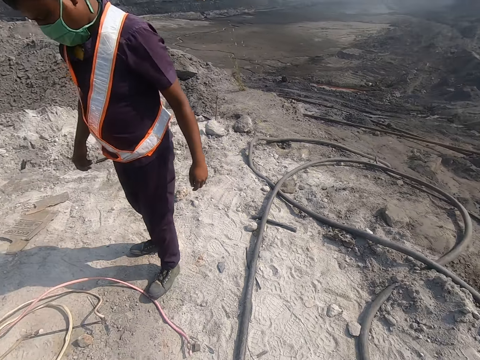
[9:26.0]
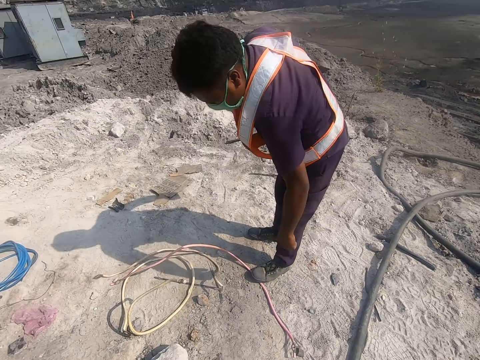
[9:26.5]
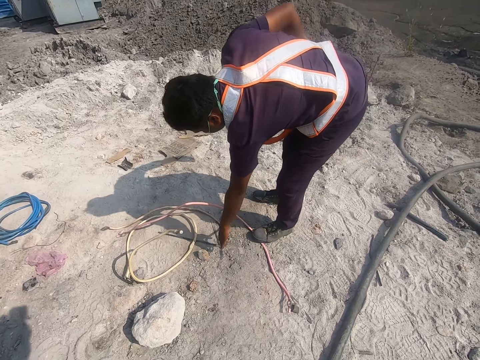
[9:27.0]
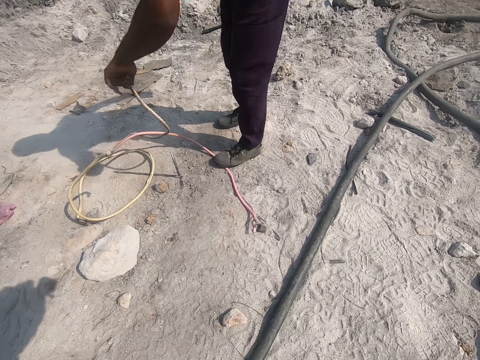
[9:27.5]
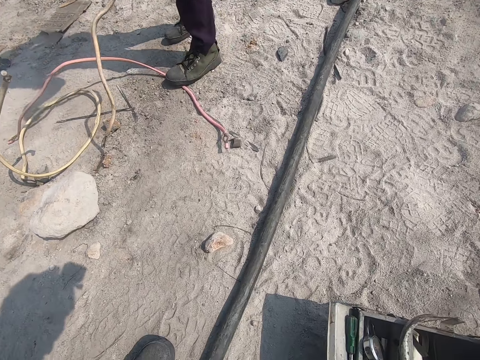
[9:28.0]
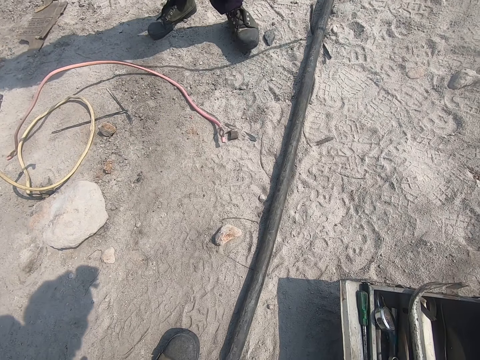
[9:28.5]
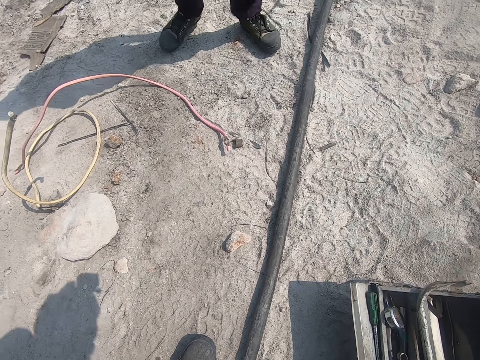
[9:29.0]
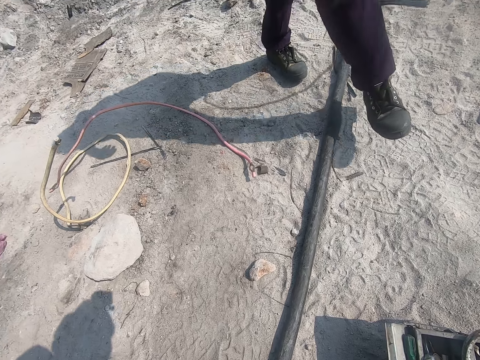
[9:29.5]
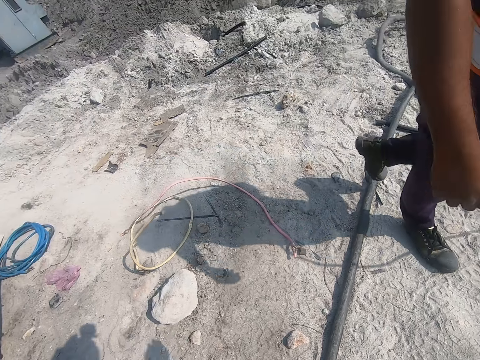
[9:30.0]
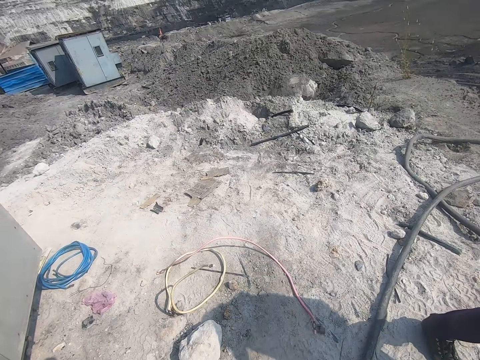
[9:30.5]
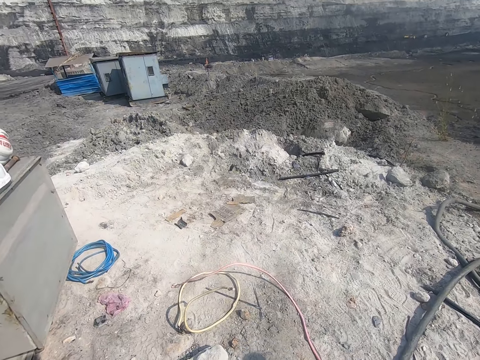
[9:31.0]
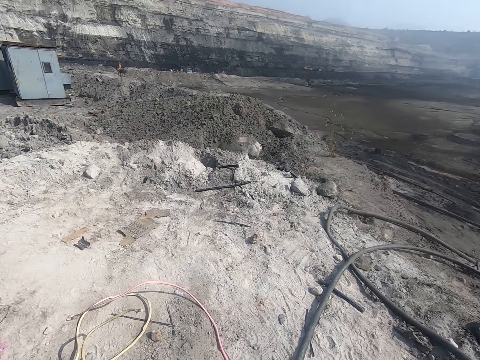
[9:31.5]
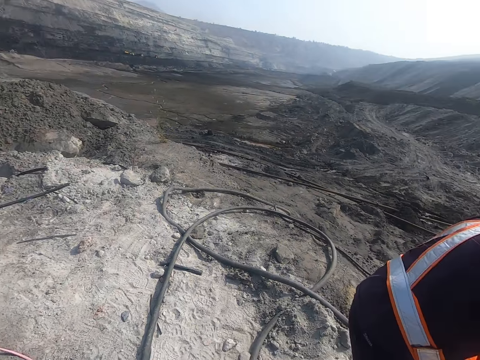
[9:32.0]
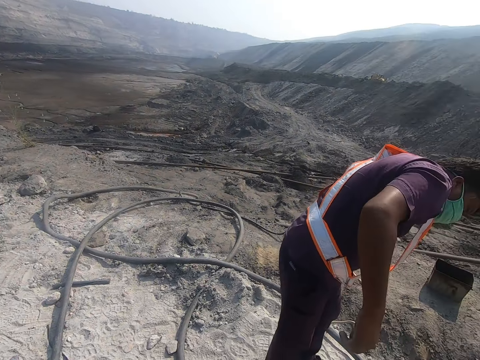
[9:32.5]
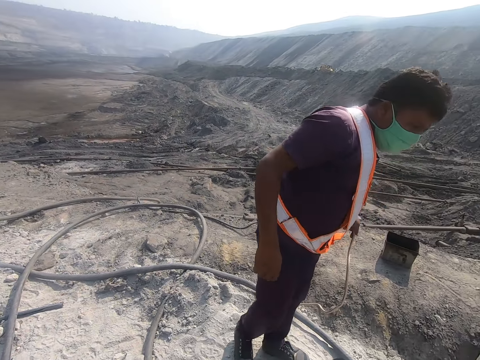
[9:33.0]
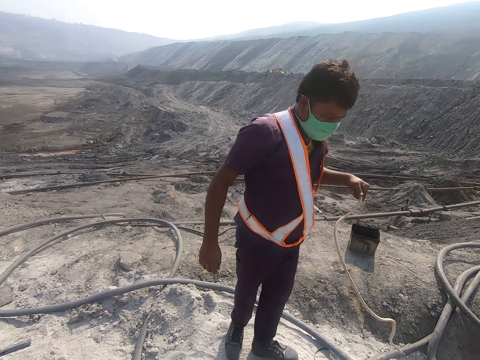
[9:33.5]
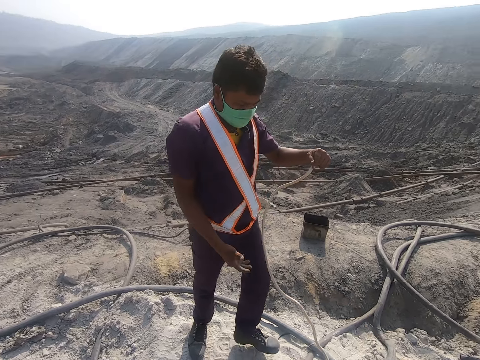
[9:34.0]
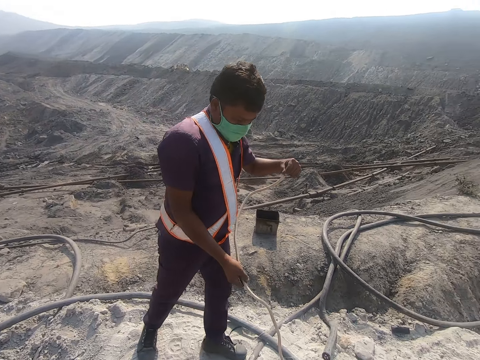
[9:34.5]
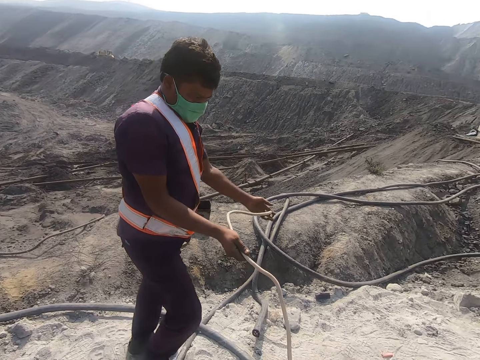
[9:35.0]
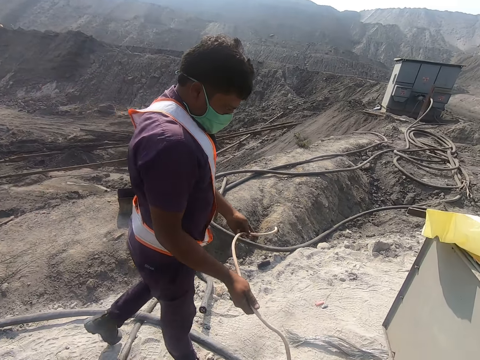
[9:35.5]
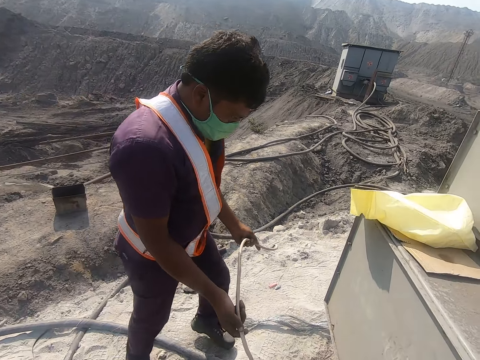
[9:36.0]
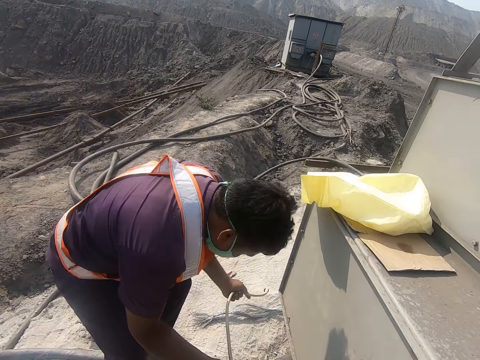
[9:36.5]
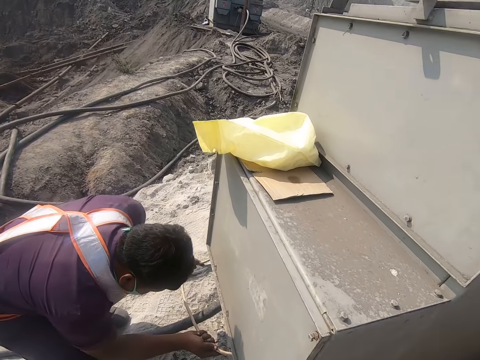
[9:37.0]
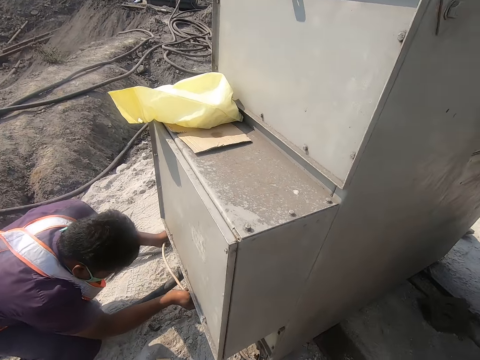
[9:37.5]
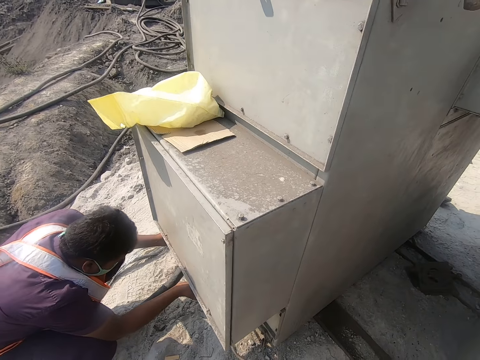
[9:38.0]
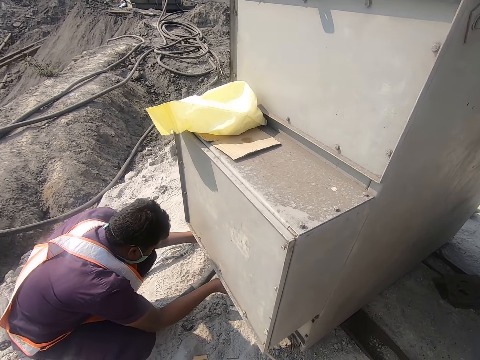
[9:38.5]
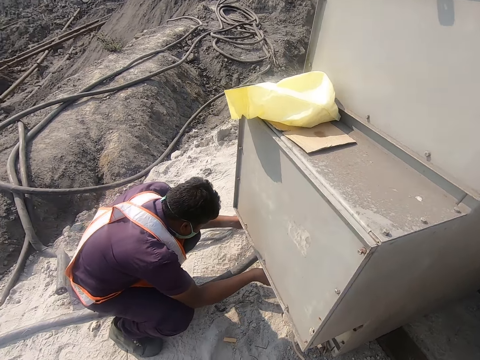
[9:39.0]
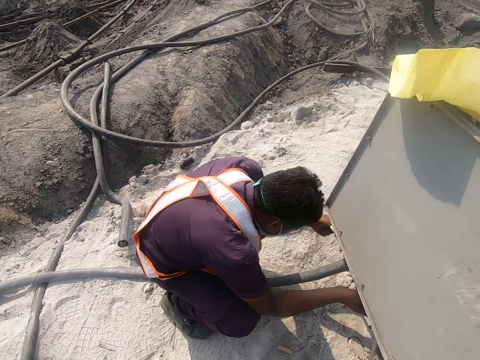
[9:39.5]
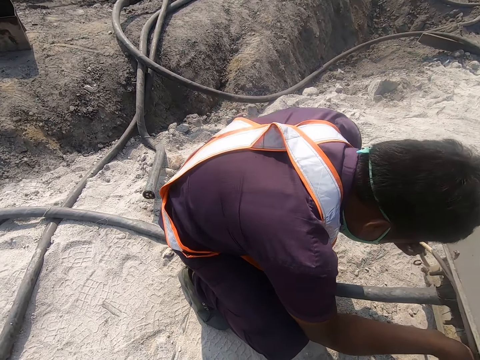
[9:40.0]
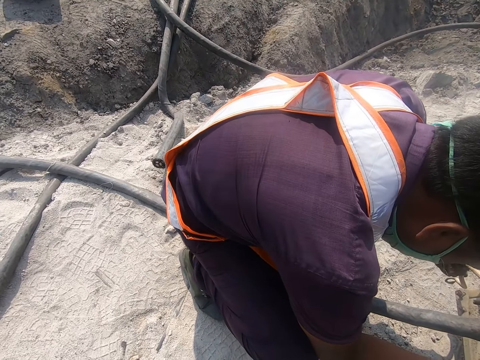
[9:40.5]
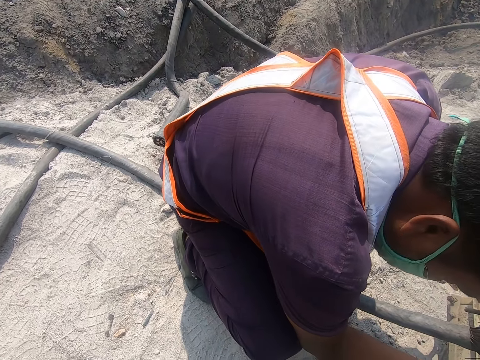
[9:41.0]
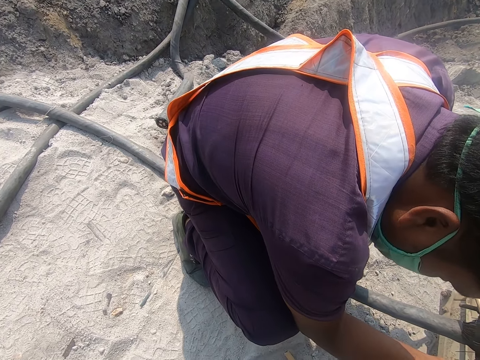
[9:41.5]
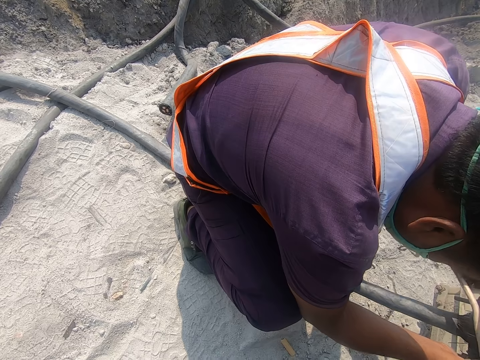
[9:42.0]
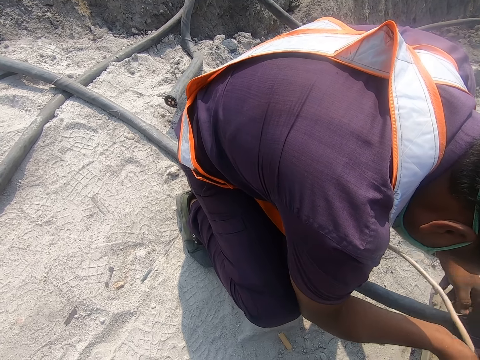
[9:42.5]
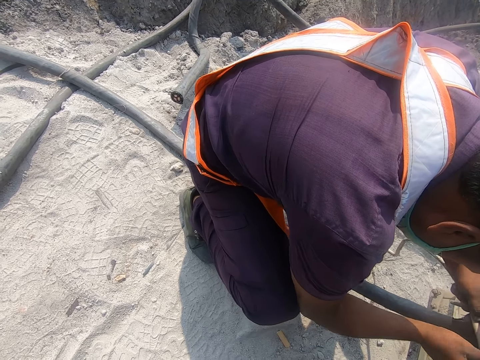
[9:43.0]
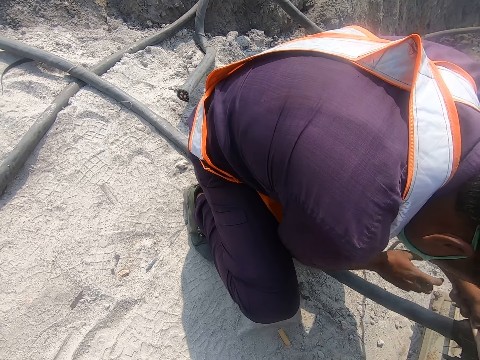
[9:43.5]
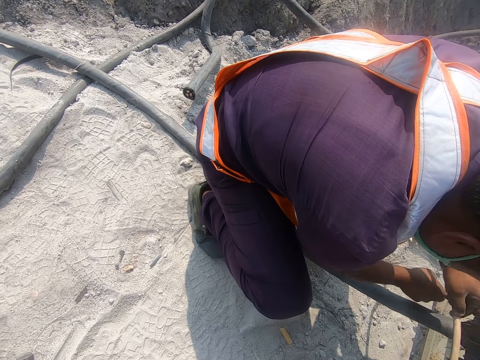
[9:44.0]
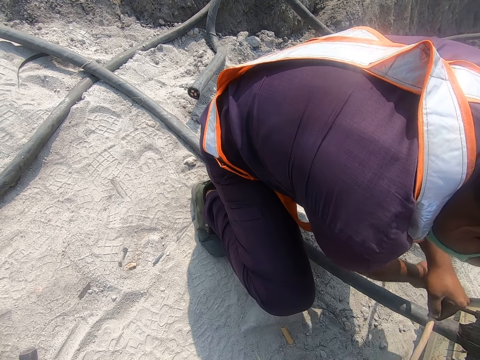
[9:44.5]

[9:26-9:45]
The camera wearer looks at a man. The man picks up the cable or wire on the ground and walks on the ground. The camera wearer looks around. The man puts the wire on the quarry generator and fixes the cable on something. The man speaks to the camera wearer.

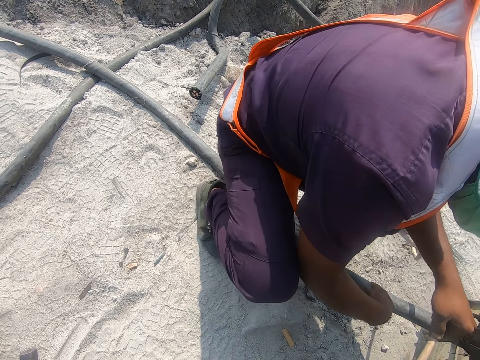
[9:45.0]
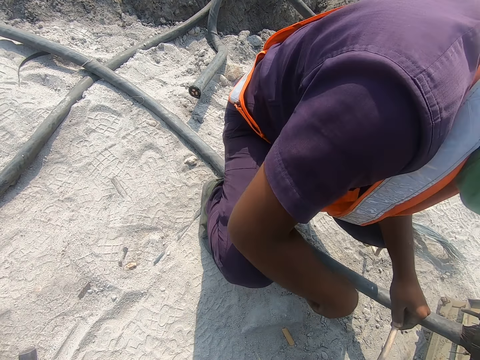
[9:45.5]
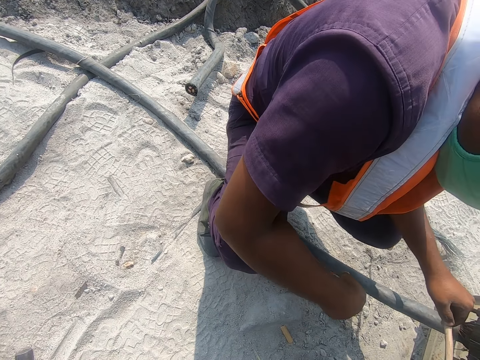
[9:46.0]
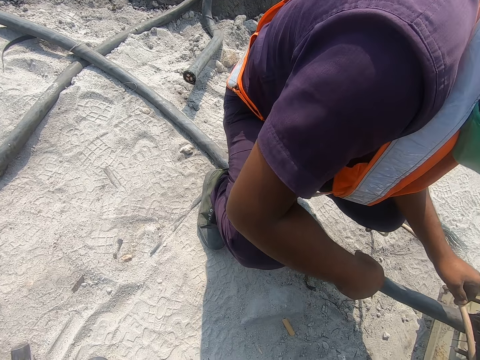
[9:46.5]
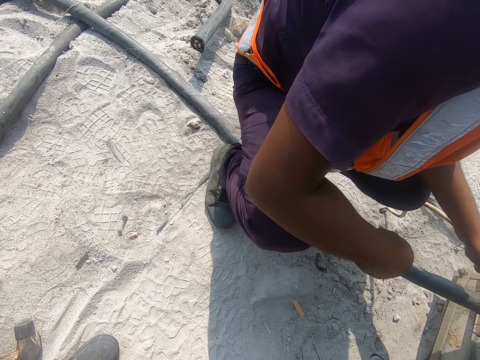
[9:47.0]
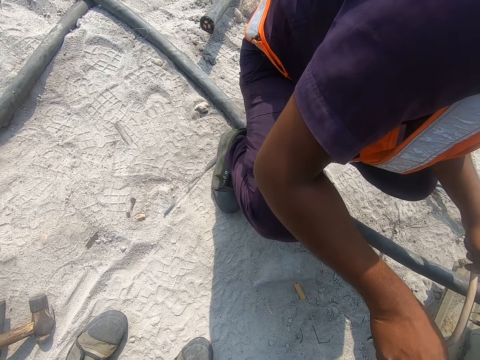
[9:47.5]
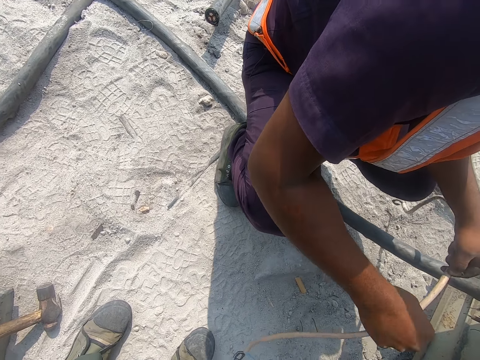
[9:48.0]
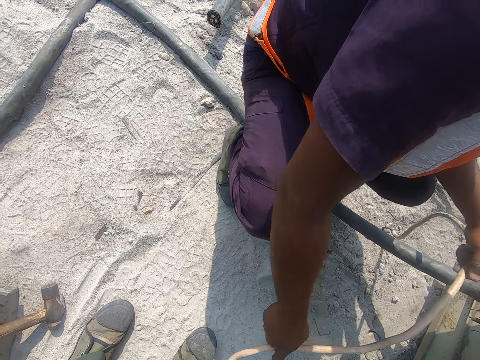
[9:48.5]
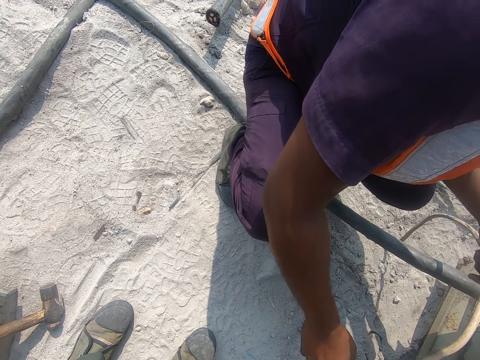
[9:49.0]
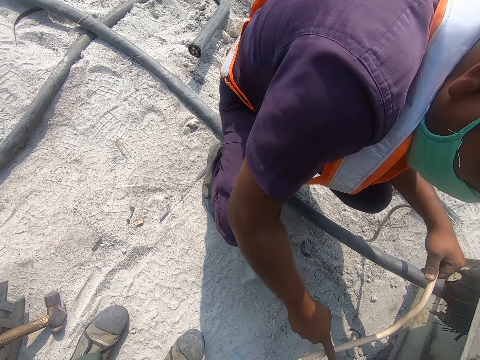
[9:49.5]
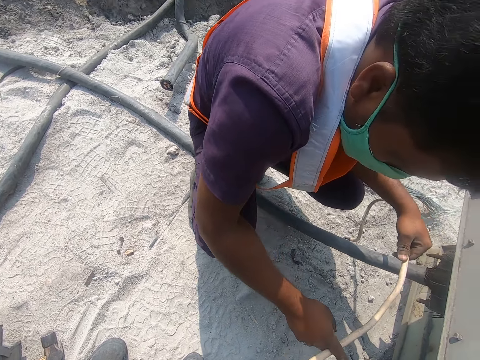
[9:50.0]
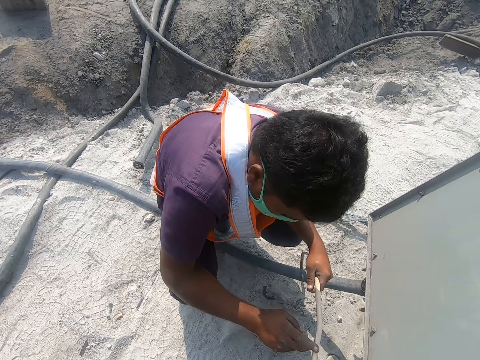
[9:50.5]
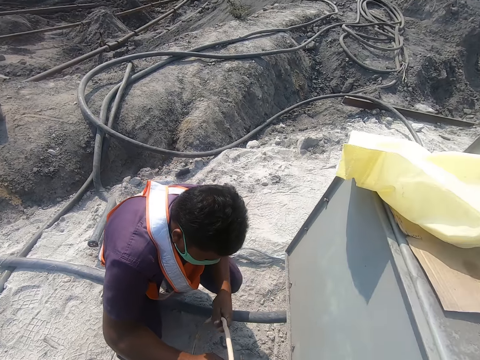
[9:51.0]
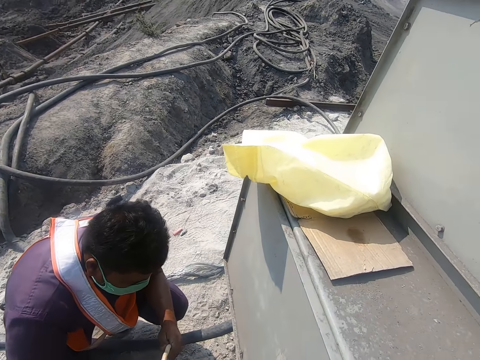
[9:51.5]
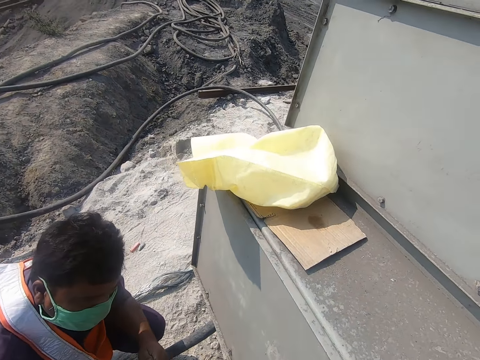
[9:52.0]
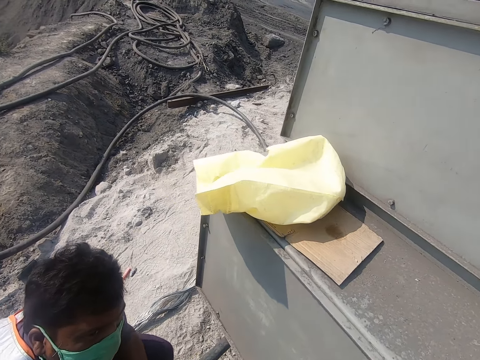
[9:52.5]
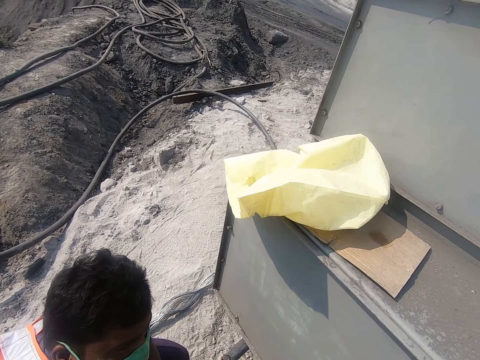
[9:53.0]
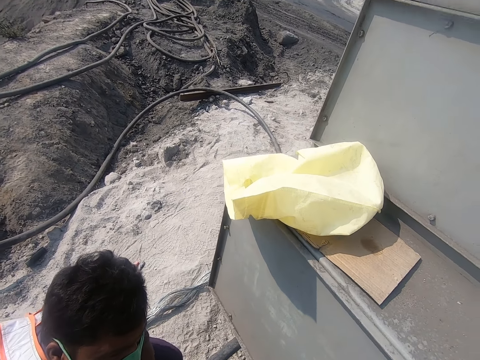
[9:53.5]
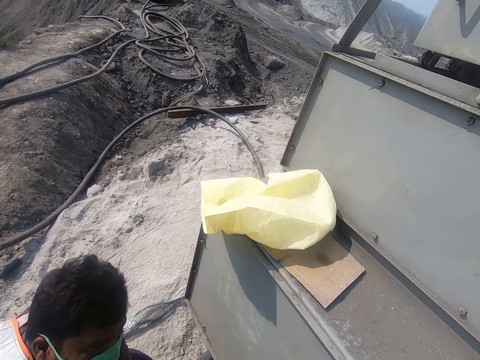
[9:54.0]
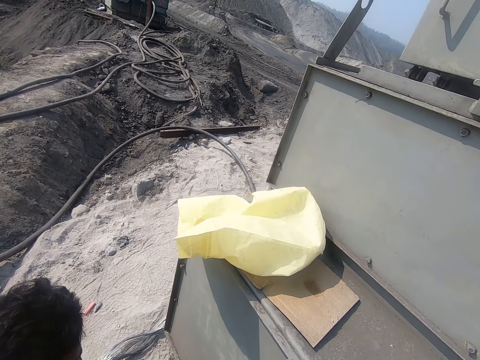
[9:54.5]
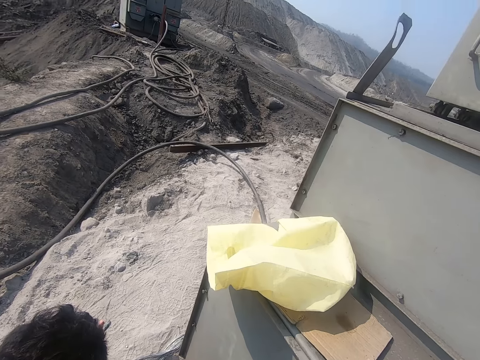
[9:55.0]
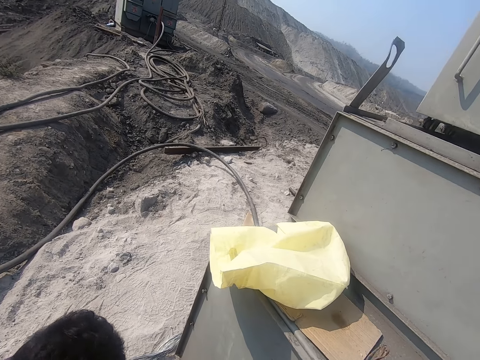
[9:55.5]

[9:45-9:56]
The camera wearer holds the cable with the man.
